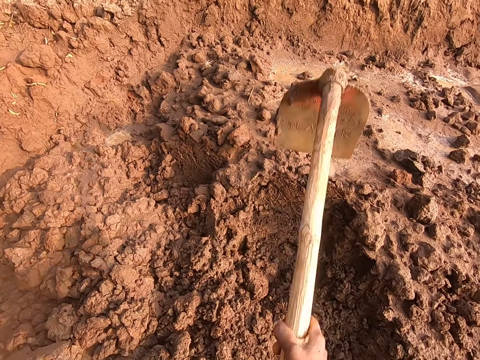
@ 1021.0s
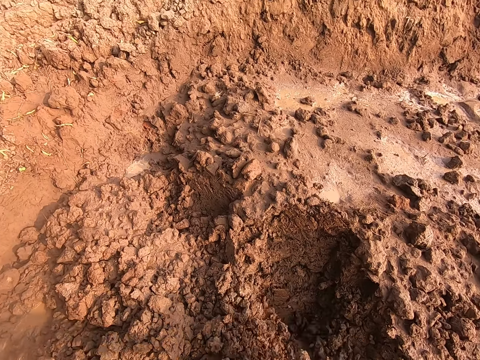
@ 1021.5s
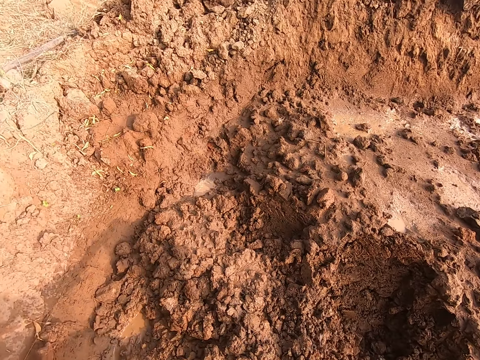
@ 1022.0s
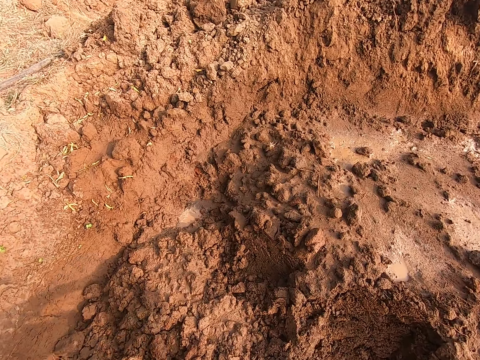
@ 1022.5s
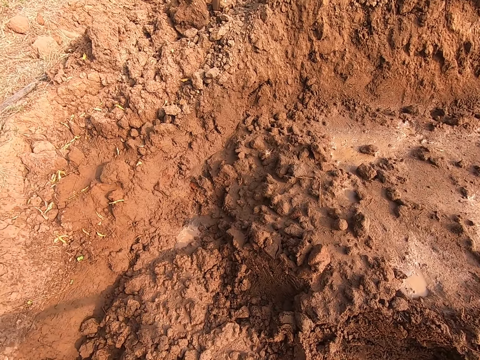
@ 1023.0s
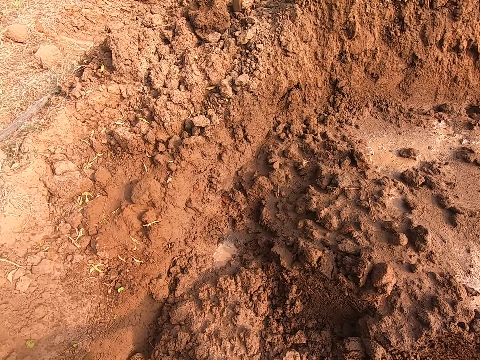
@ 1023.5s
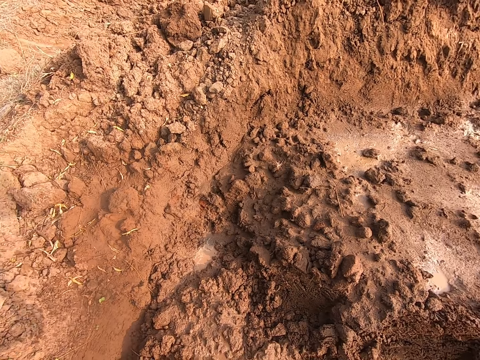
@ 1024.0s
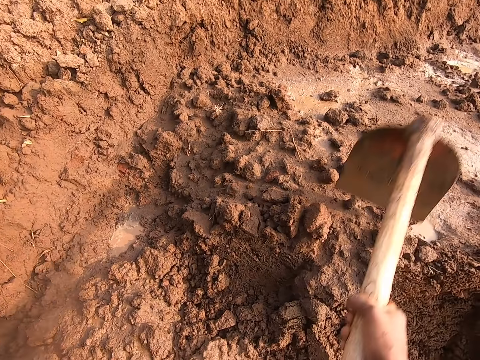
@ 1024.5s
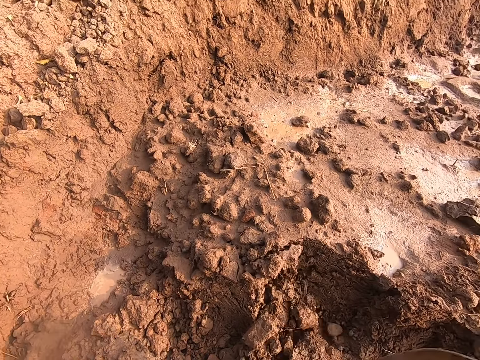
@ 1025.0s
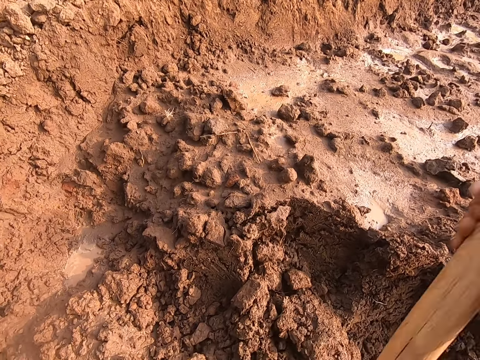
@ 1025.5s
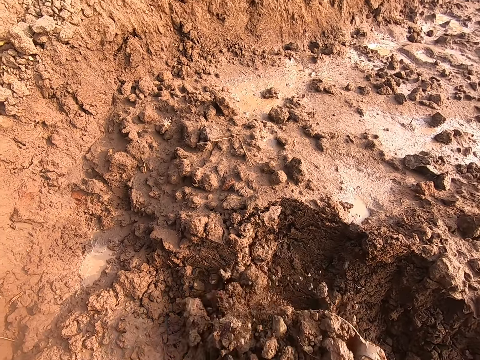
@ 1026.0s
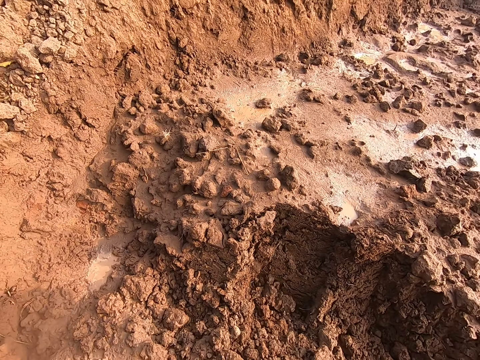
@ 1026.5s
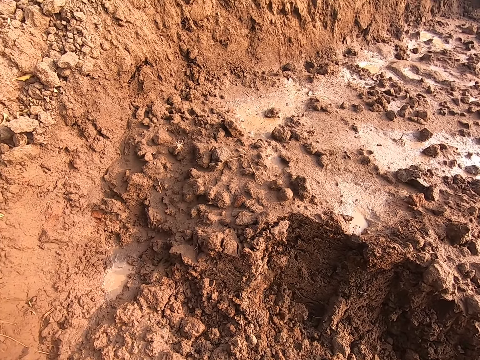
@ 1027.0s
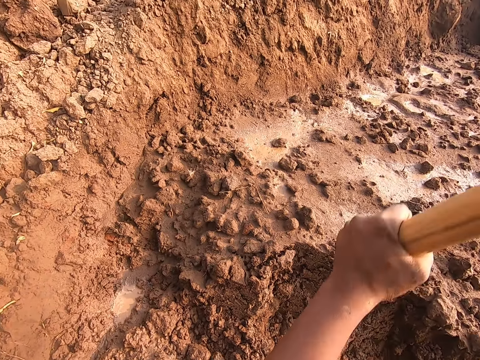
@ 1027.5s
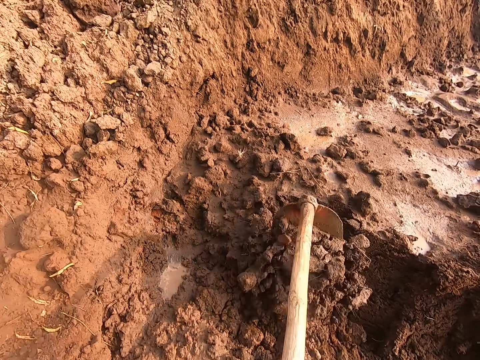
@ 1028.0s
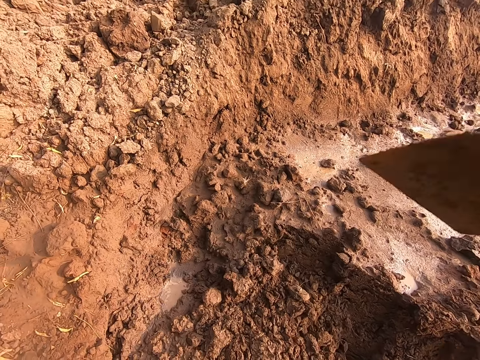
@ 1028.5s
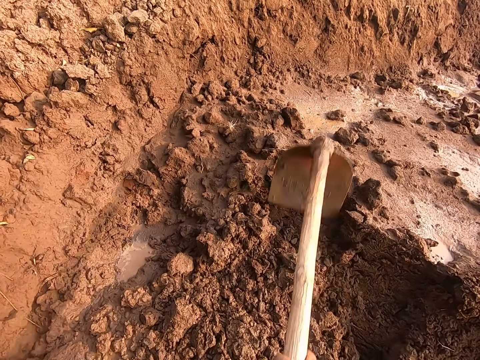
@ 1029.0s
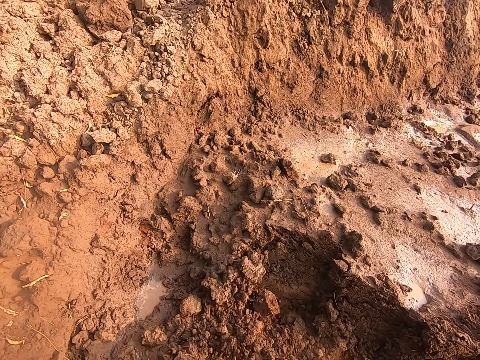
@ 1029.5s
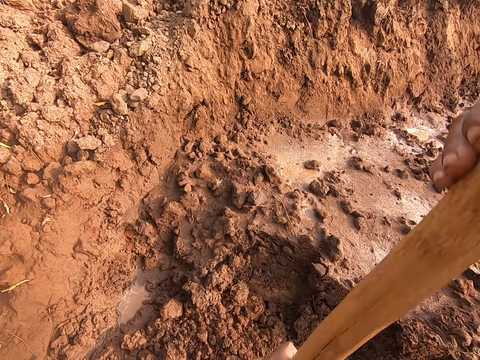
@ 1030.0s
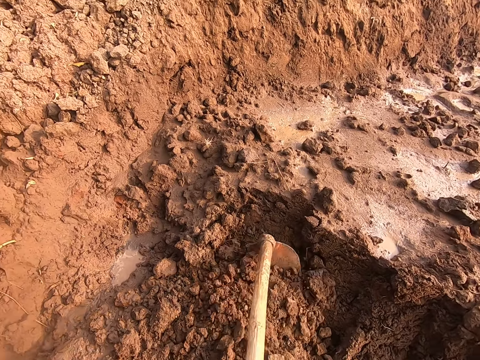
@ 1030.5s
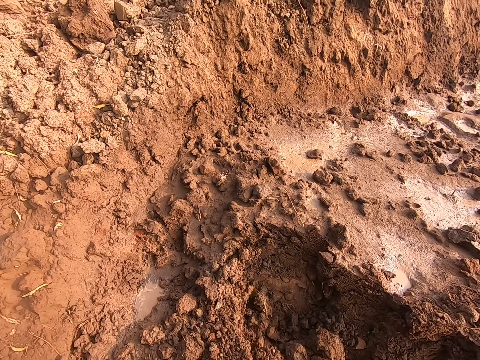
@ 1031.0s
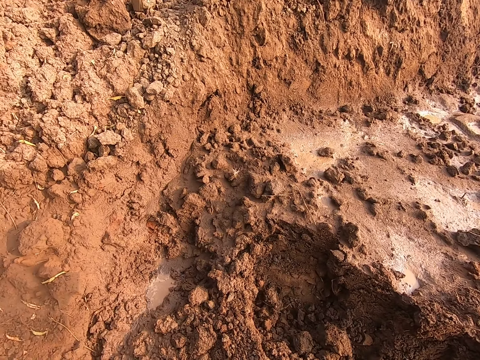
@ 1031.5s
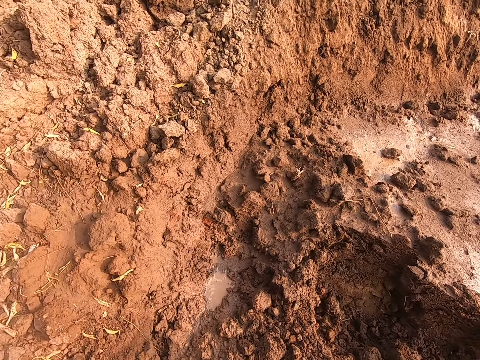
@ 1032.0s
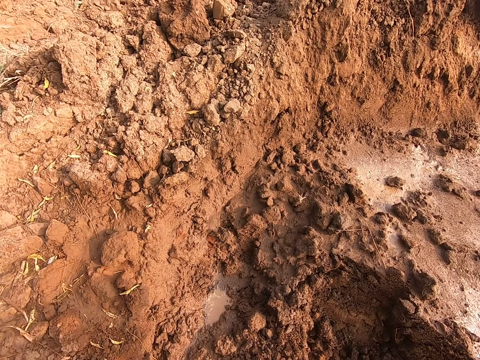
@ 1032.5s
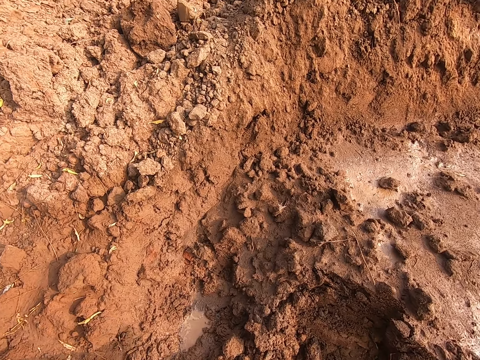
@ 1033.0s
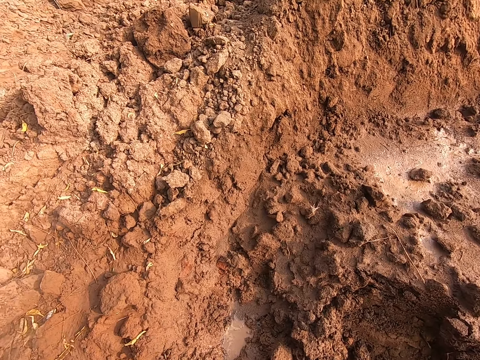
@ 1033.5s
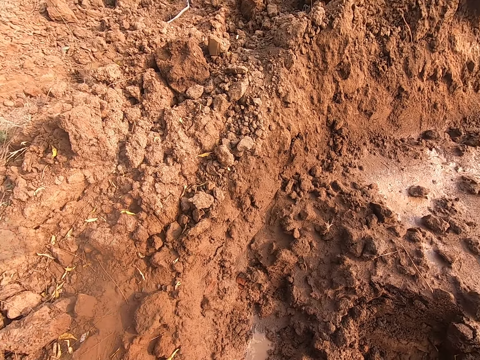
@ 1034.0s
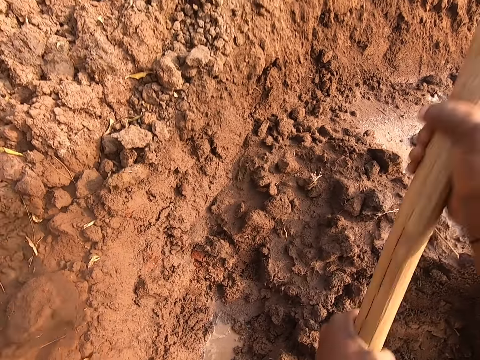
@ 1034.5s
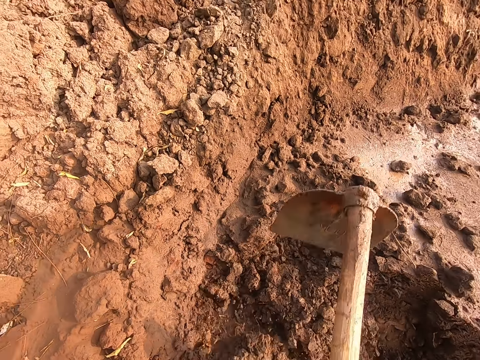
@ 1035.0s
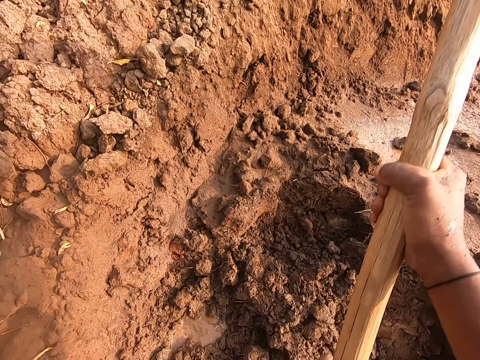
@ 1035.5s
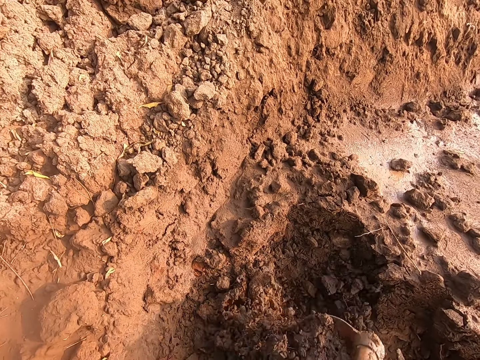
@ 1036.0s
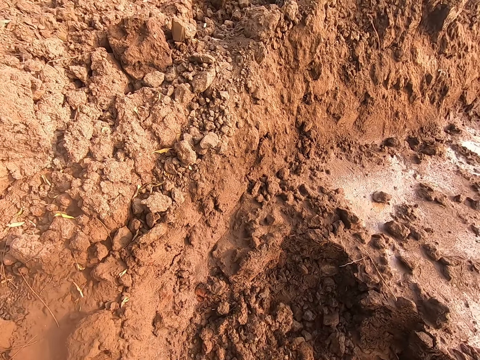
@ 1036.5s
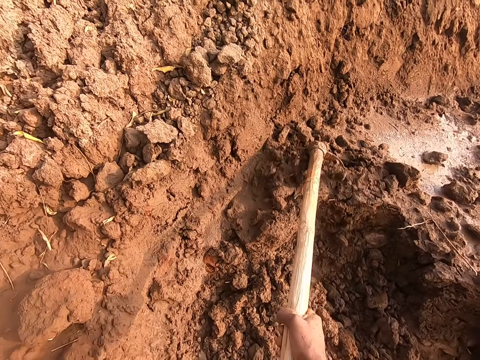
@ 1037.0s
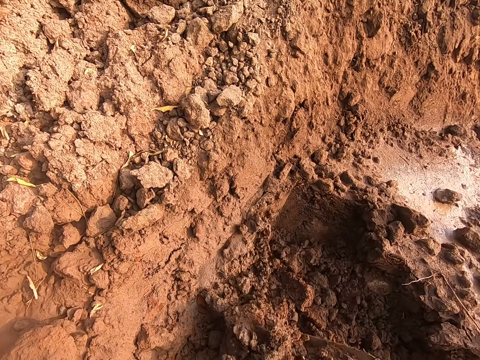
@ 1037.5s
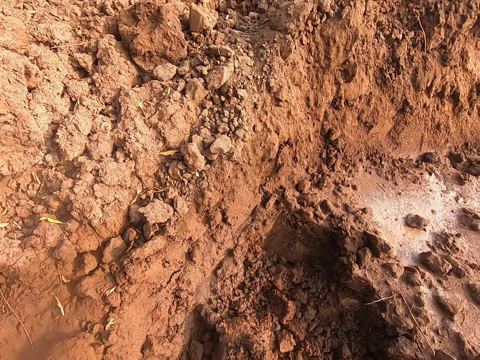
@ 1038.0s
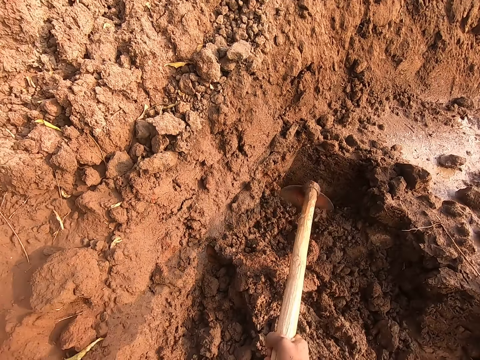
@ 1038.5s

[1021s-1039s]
The camera wearer digs the ground on the field with the hoe in both hands. They dig repeatedly.

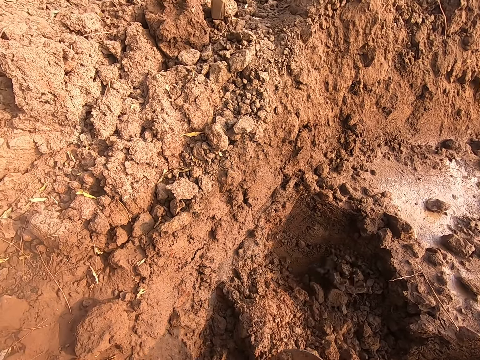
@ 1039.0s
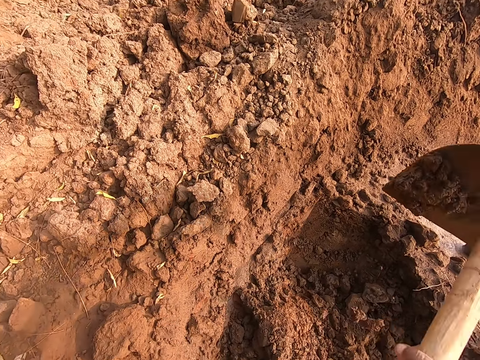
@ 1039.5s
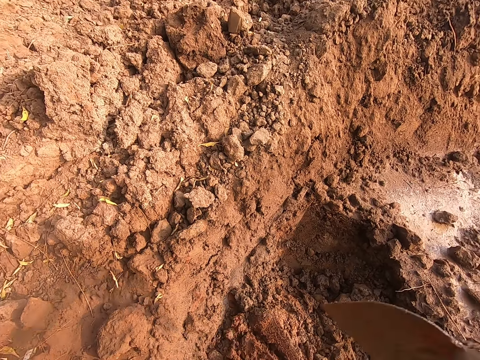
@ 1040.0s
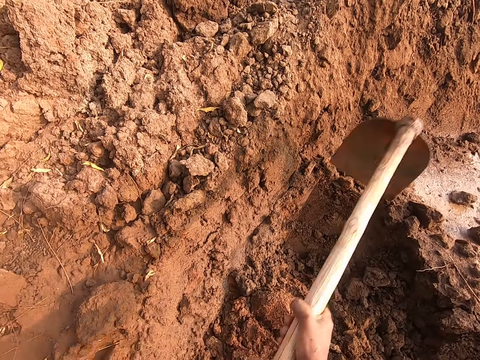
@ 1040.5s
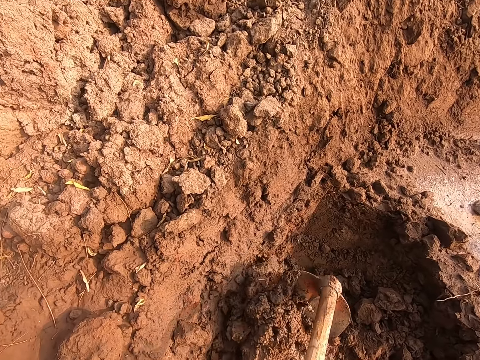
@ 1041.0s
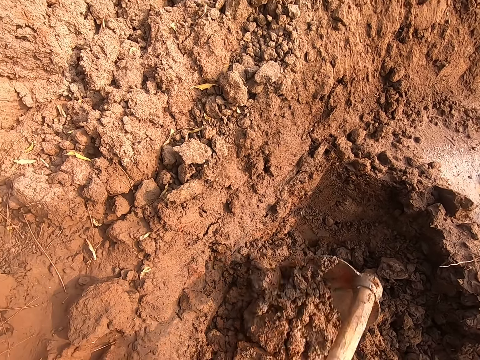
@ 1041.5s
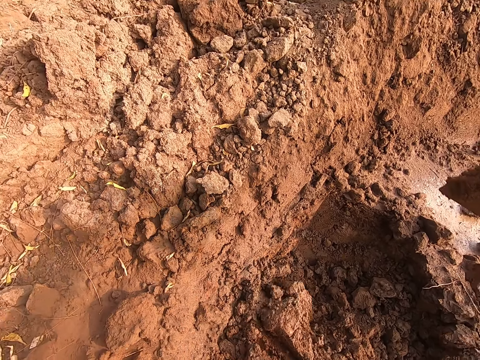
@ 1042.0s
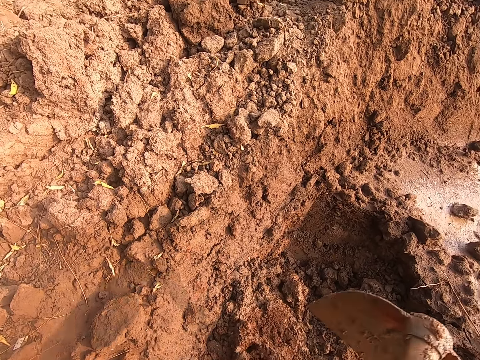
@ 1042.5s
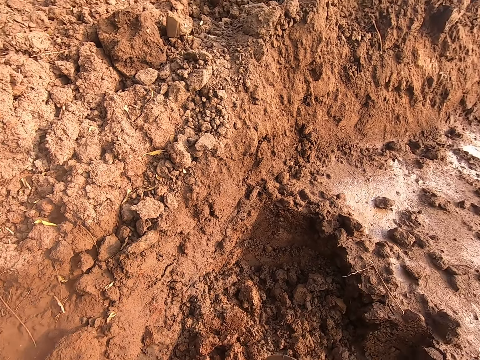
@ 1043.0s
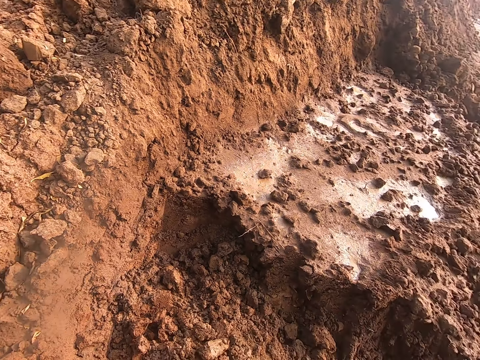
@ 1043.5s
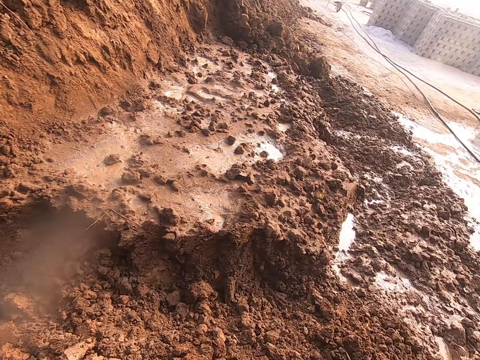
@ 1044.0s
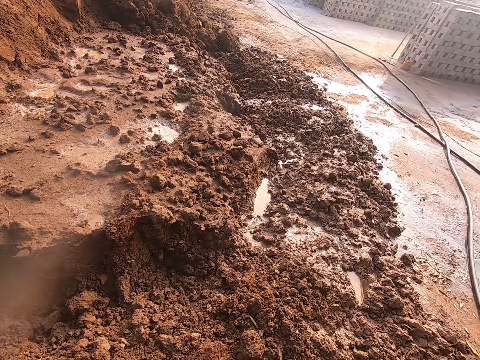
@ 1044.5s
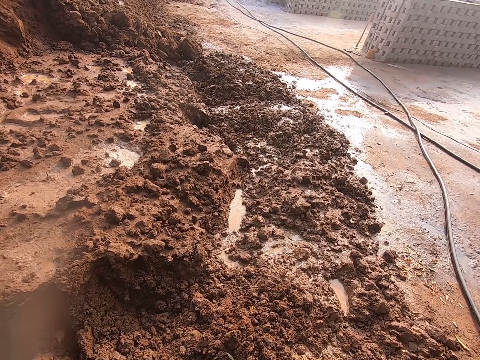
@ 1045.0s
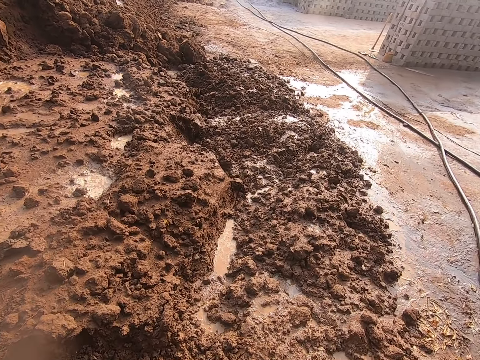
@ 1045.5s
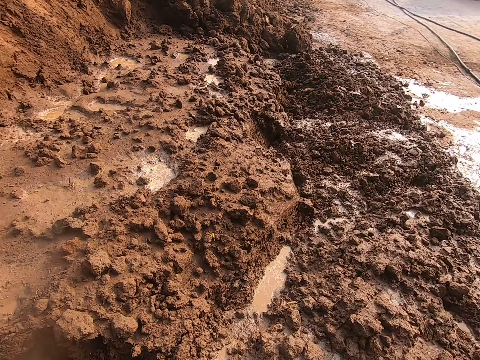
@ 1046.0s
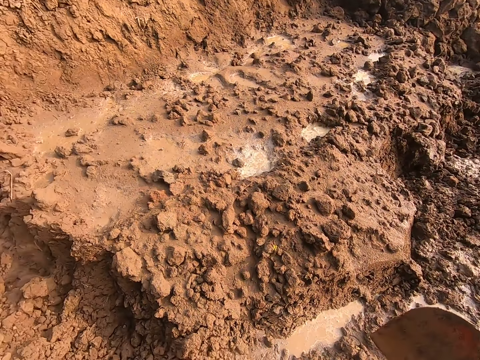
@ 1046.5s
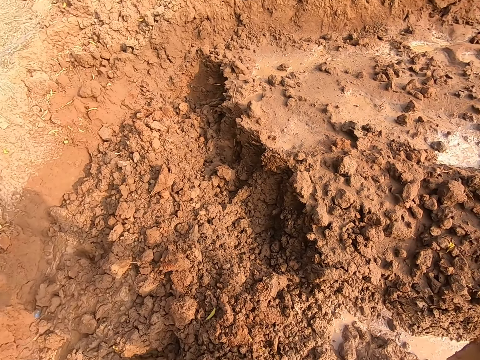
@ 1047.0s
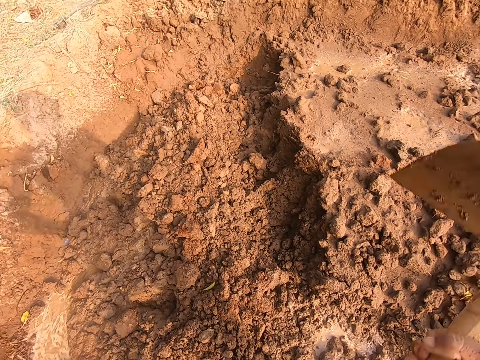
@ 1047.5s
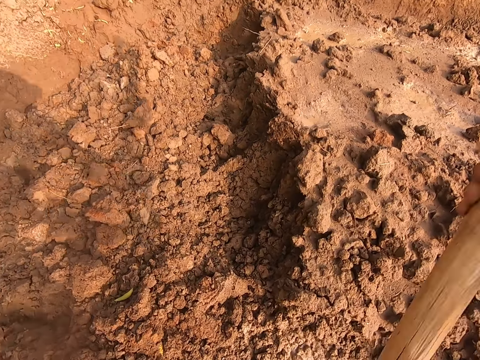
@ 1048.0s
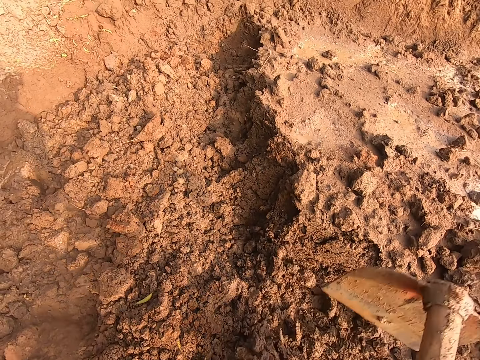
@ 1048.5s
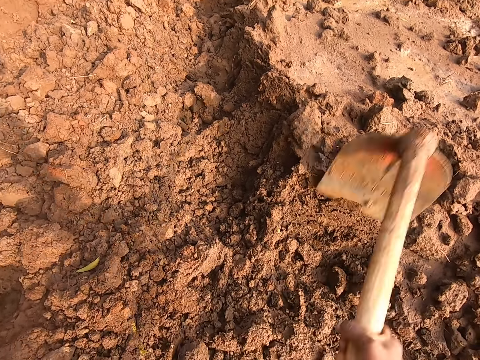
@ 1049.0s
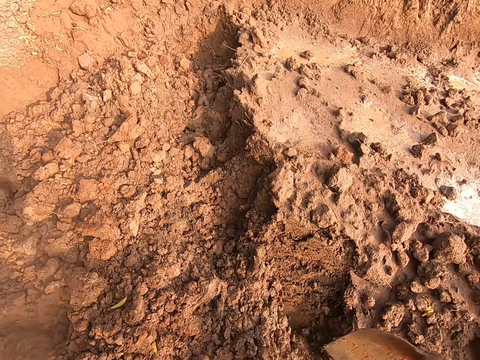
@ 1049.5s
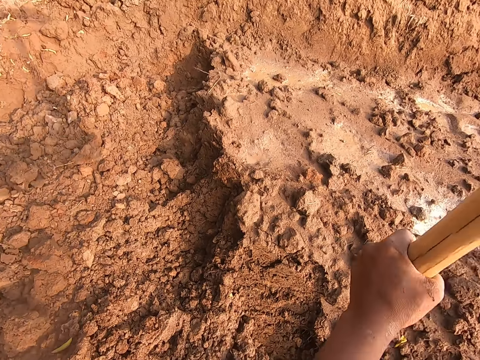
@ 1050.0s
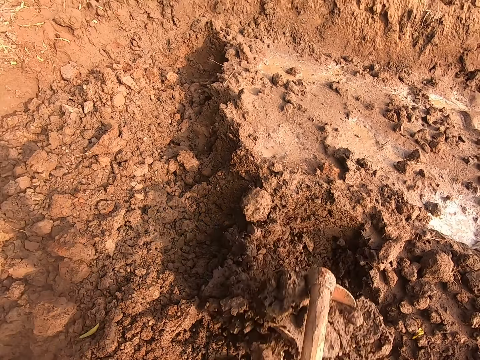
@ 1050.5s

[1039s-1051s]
The camera wearer digs the ground on the field with the hoe in both hands.
